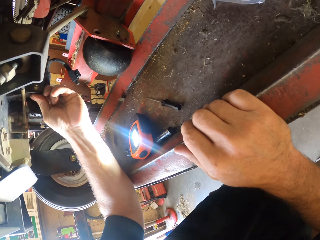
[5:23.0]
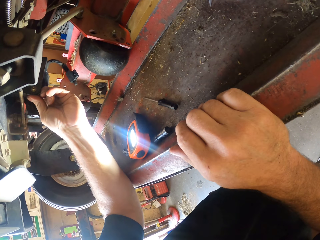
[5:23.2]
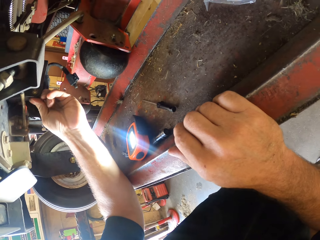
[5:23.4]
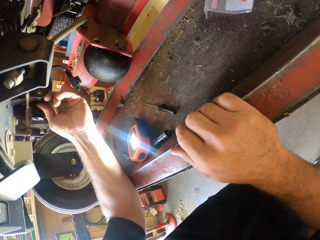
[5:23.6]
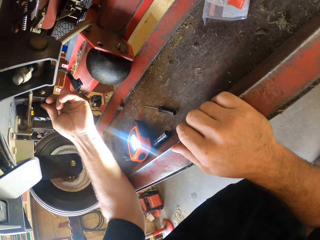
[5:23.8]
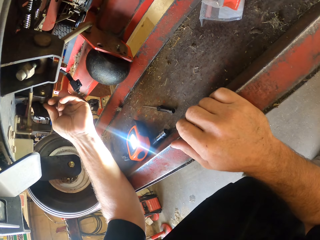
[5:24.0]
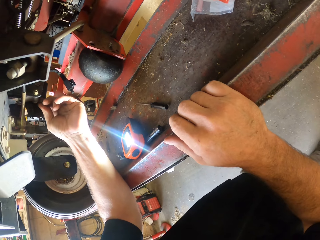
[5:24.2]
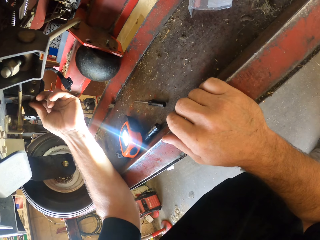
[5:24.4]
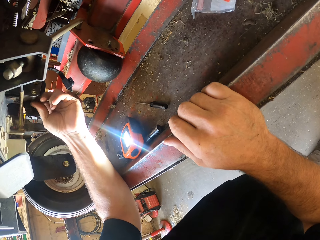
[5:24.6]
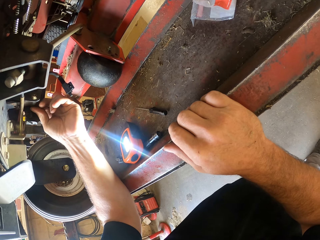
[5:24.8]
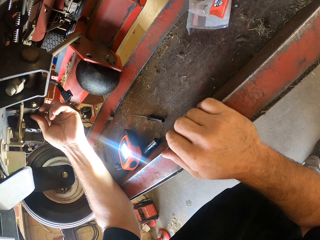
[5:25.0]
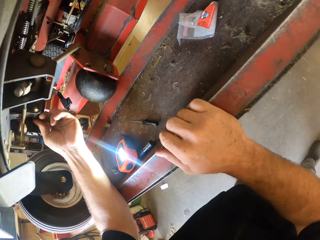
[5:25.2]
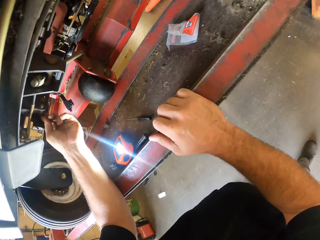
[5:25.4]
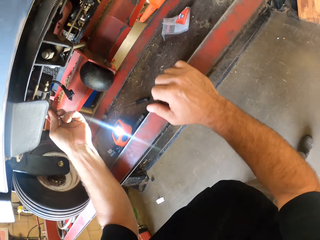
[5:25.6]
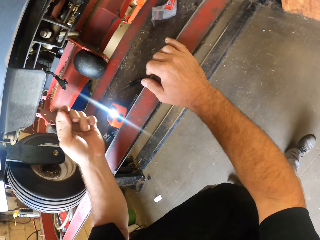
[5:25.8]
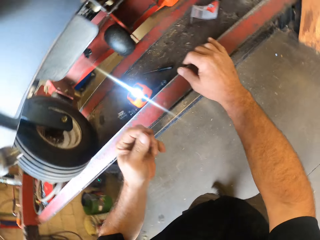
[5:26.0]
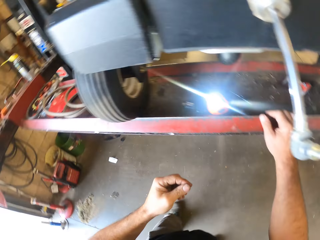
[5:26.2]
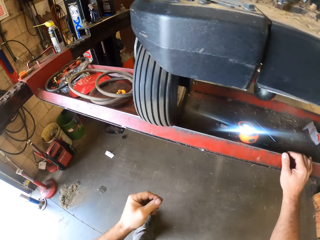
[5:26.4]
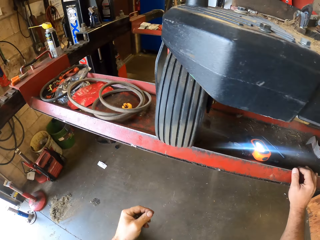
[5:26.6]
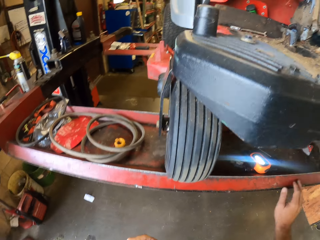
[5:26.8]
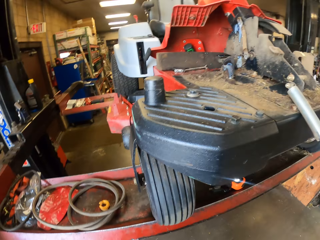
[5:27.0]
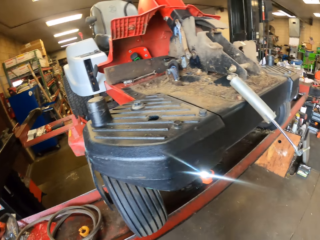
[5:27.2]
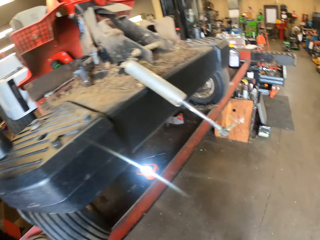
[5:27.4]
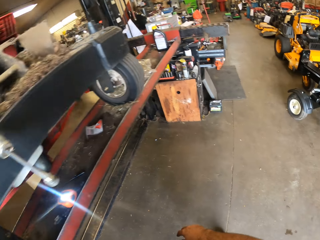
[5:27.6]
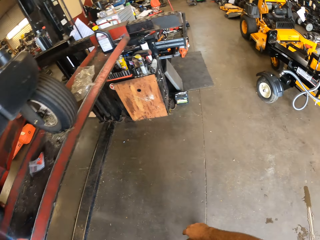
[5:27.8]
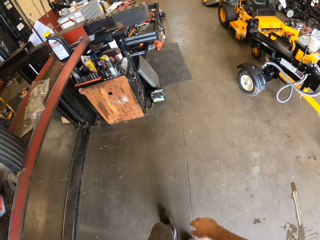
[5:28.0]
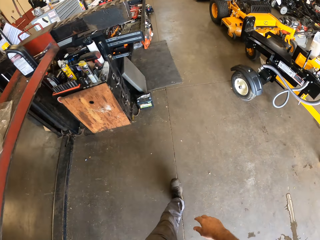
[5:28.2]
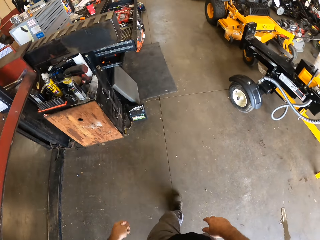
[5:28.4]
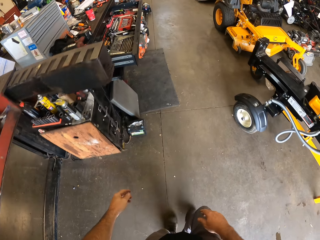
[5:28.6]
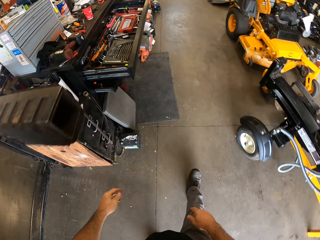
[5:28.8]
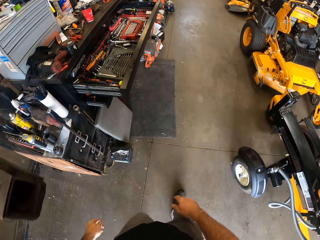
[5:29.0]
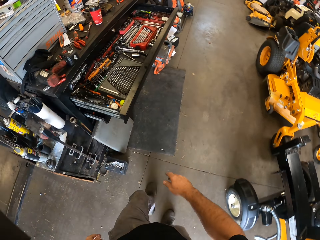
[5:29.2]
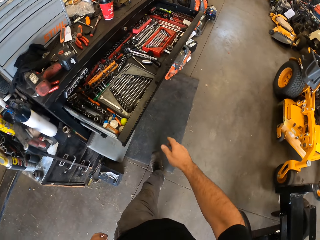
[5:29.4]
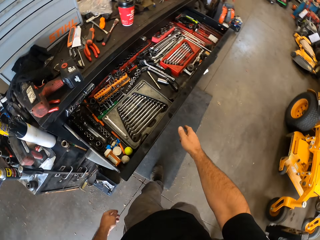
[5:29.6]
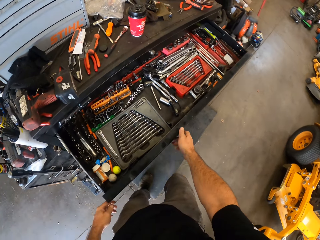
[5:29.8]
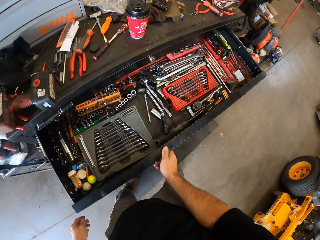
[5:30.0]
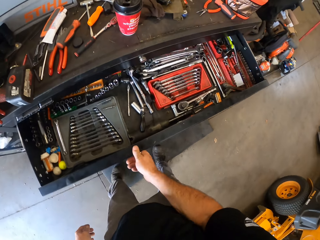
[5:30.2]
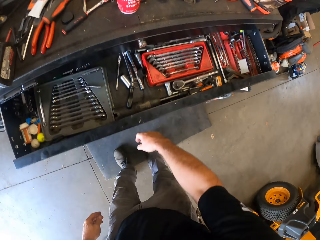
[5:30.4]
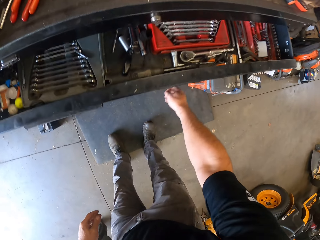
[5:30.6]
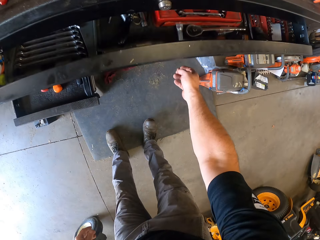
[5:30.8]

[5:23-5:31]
The camera wearer removes his left hand under the lawn mower. He looks at the lawn mower. He removes his right hand from the beam. He walks in the room. He closes an open tool compartment of the tool cabinet with his right hand.

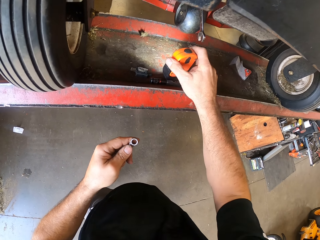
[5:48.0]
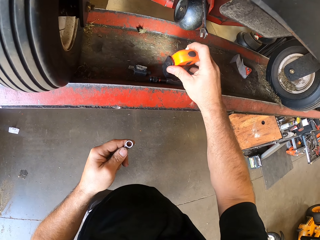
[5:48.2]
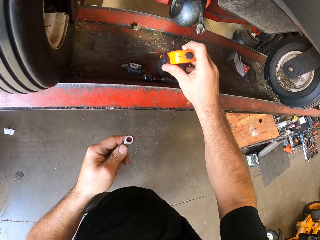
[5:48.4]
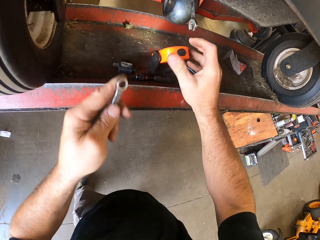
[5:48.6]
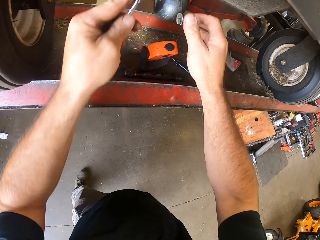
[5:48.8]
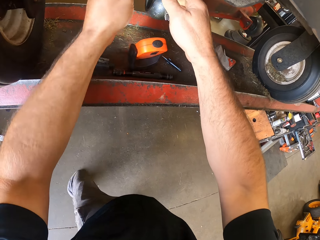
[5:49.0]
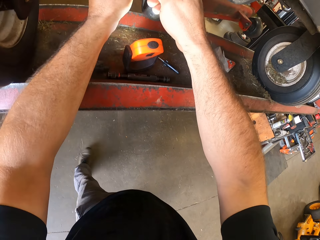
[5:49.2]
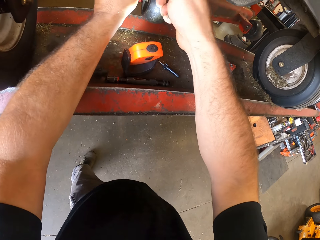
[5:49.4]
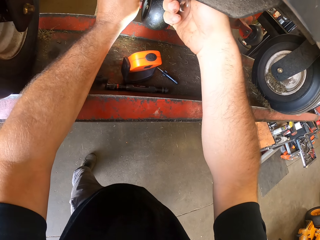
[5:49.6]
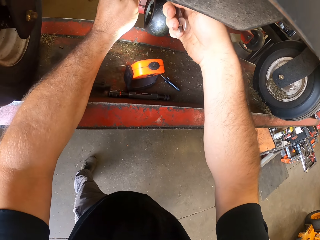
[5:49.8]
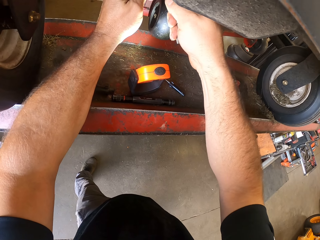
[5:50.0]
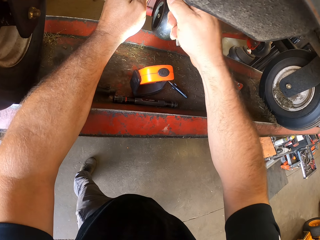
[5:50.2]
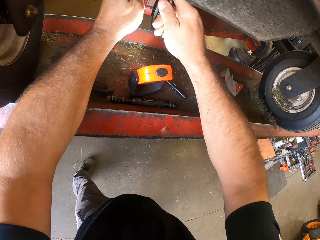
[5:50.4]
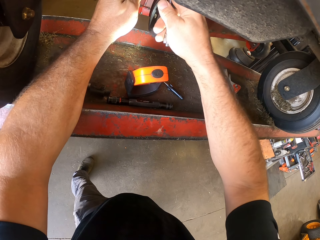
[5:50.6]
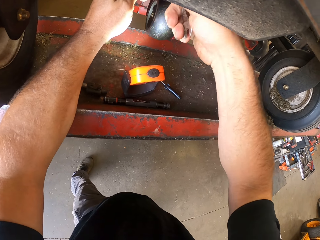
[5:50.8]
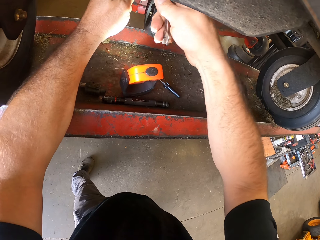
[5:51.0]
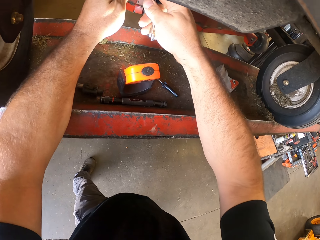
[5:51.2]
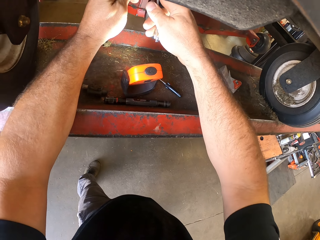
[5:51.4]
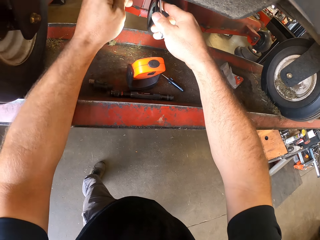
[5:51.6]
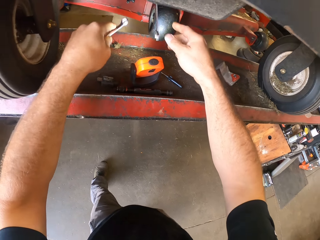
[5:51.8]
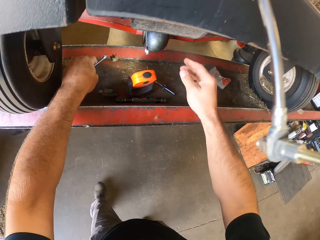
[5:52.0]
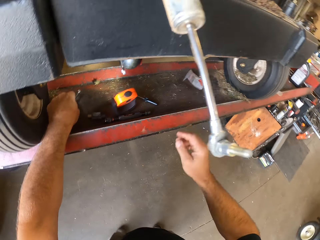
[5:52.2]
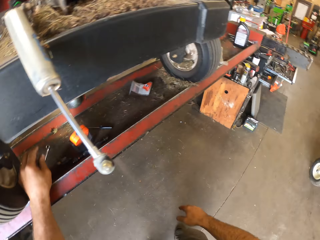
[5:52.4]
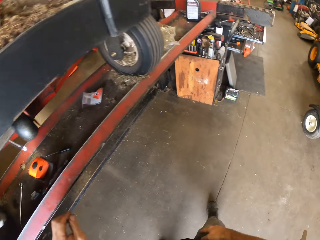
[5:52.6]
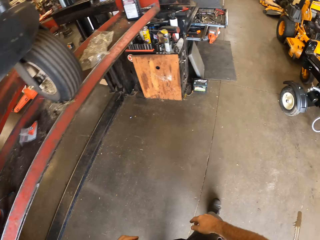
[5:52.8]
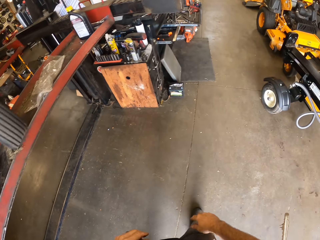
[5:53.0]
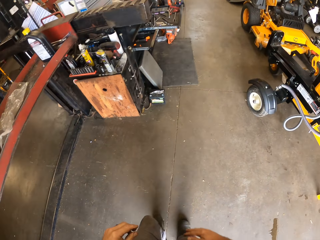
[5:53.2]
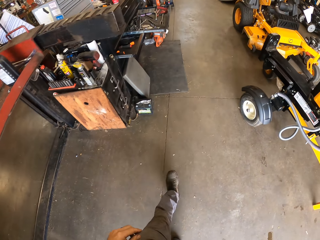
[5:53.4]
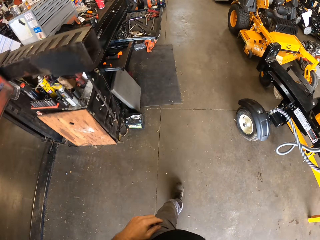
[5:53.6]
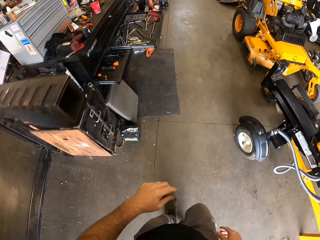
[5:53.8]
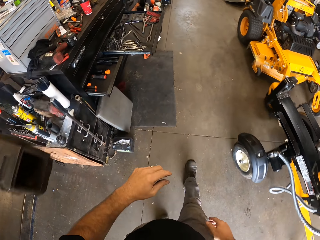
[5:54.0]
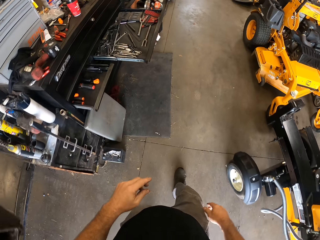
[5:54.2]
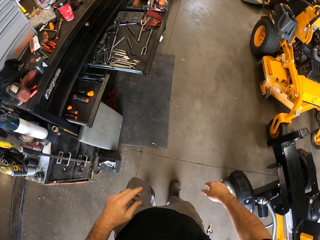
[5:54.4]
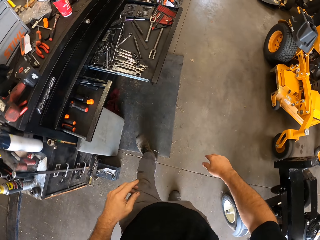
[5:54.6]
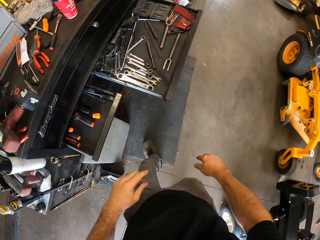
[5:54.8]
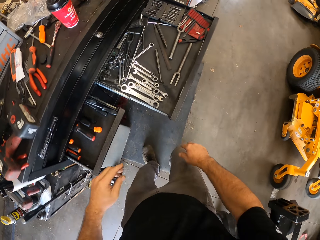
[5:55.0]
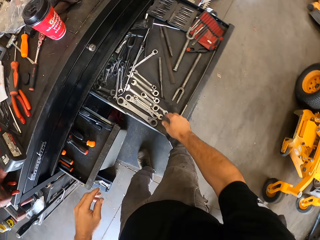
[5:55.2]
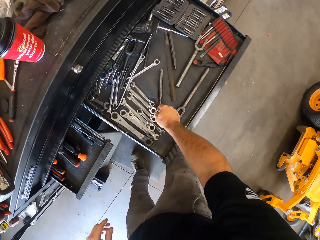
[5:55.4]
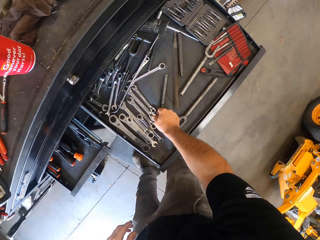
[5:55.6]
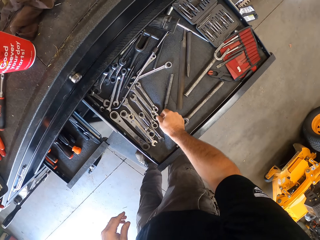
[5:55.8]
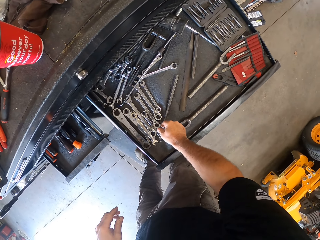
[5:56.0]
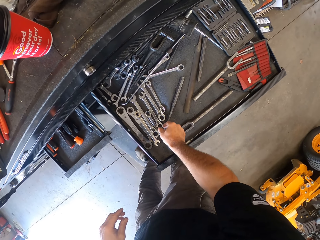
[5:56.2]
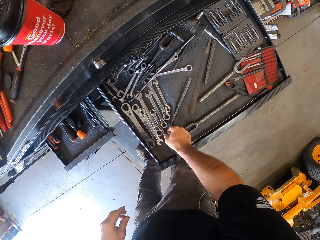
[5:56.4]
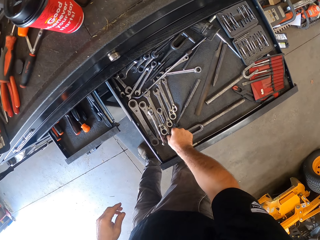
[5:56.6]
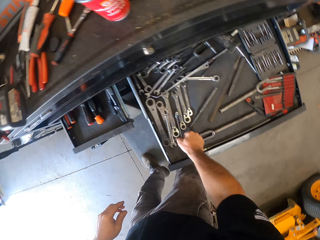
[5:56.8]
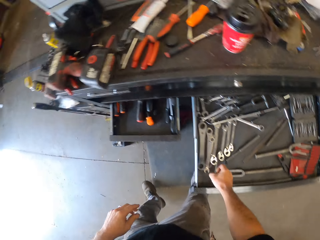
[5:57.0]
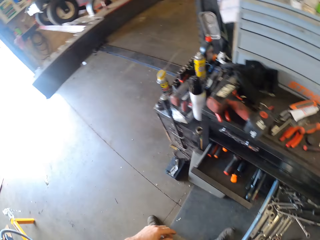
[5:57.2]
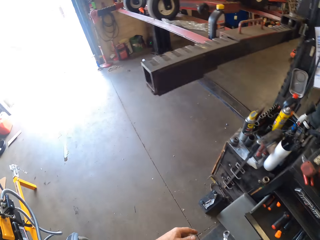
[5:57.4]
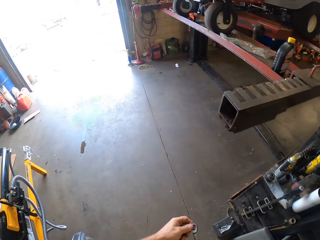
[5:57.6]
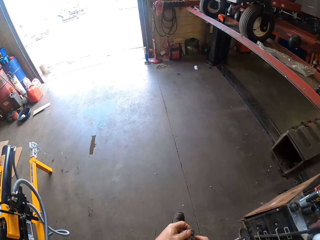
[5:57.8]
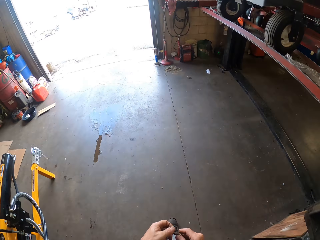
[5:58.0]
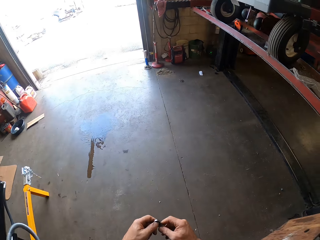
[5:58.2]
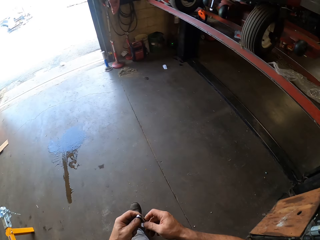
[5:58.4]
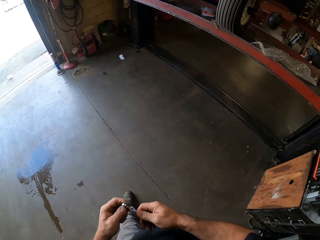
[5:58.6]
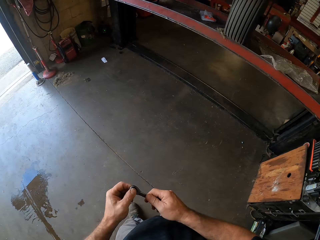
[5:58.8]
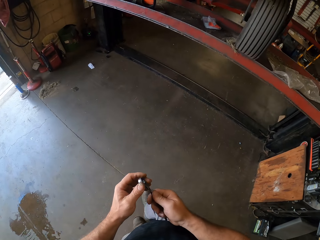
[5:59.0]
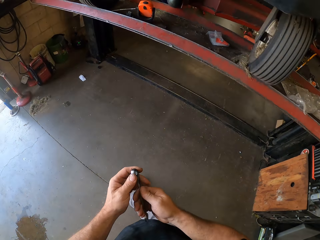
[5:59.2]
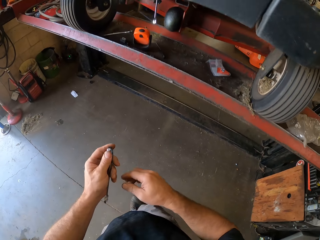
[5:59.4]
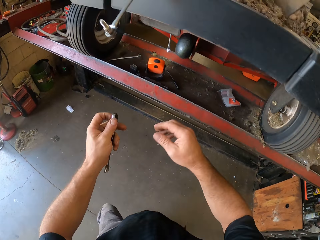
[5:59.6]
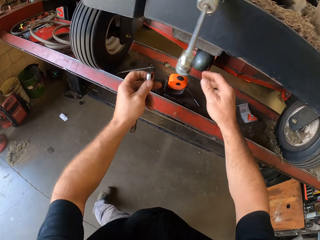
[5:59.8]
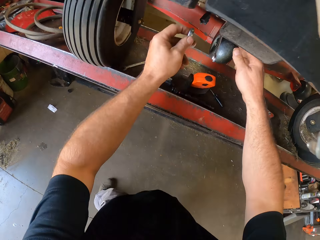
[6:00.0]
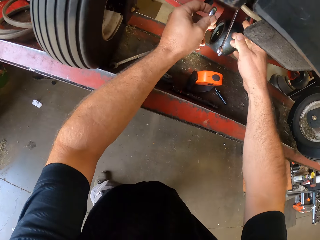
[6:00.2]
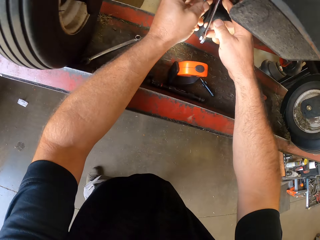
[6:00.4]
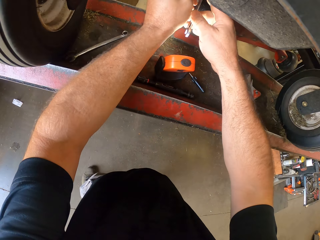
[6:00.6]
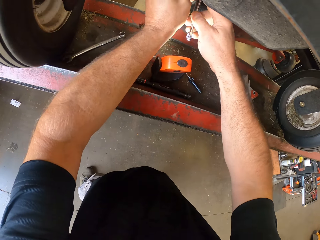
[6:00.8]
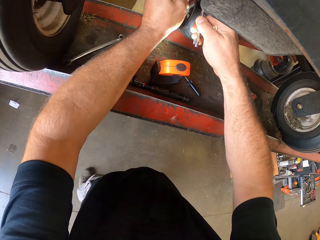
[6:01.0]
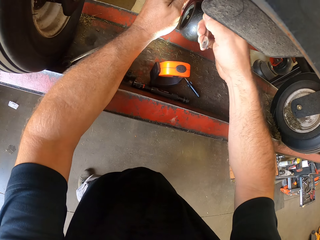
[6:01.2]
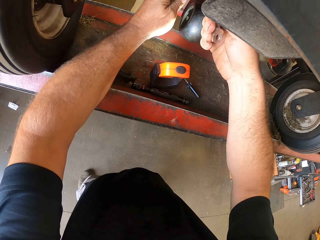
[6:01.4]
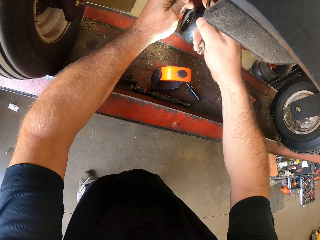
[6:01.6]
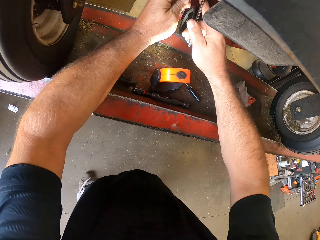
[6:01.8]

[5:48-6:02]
The camera wearer holds the torch. He holds the spanner with his right hand. He unscrews the bolt and nut with the spanners in both hands. He removes his right hand from the spanner. He drops the spanner in his left hand on the beam. He walks in the room. He picks up a spanner from the open tool compartment of the tool cabinet with his right hand. He walks in the room. He holds the spanner with both hands. He removes his right hand from the spanner. He holds the spanner under the lawnmower with his right hand. He unscrews the bolt and nut with the spanners in both hands.
